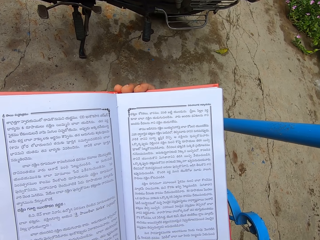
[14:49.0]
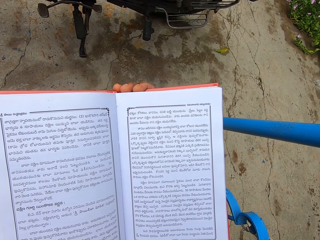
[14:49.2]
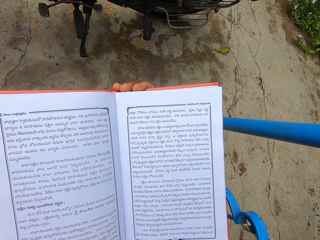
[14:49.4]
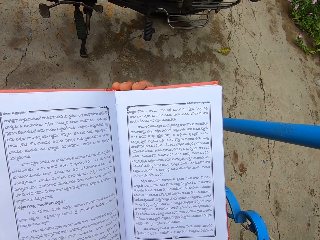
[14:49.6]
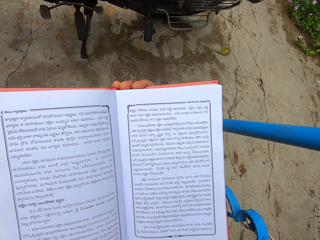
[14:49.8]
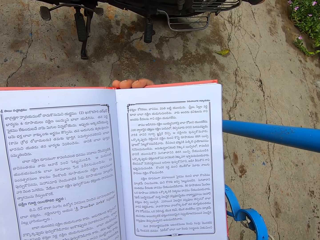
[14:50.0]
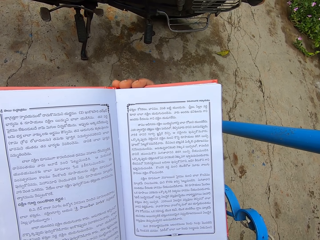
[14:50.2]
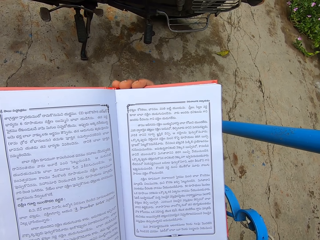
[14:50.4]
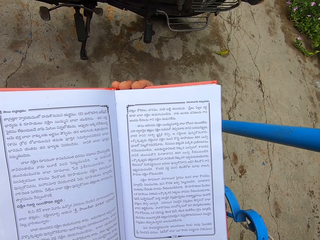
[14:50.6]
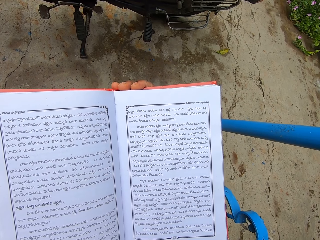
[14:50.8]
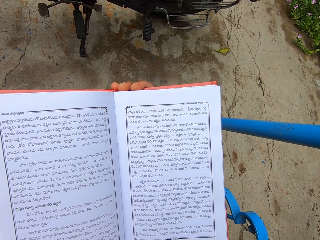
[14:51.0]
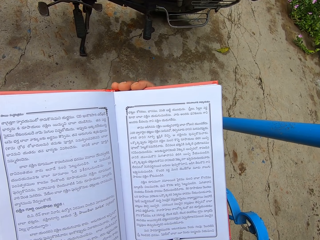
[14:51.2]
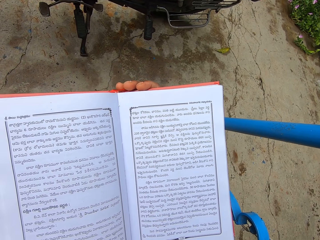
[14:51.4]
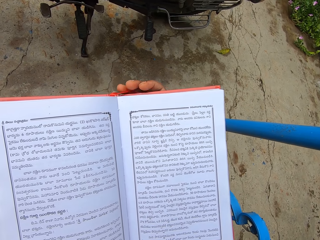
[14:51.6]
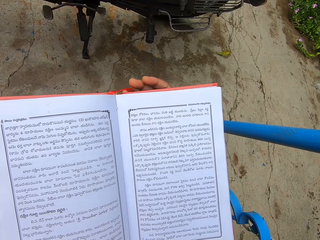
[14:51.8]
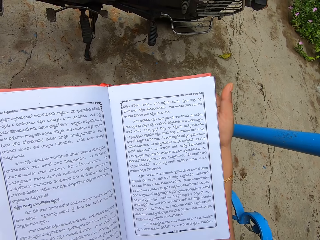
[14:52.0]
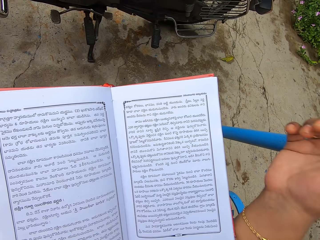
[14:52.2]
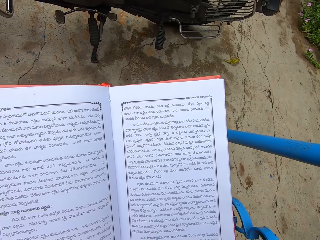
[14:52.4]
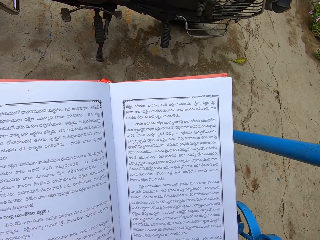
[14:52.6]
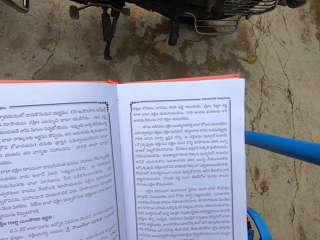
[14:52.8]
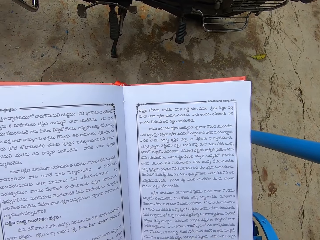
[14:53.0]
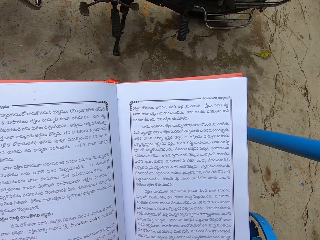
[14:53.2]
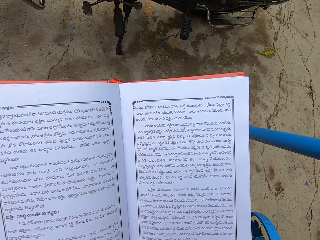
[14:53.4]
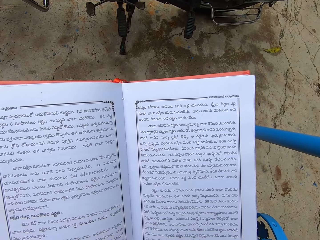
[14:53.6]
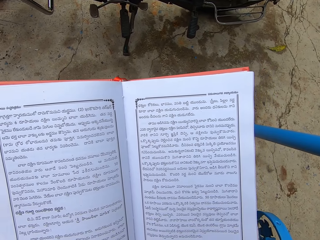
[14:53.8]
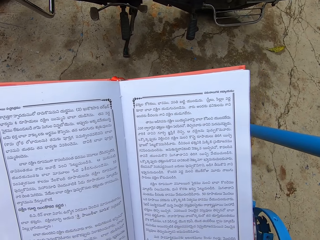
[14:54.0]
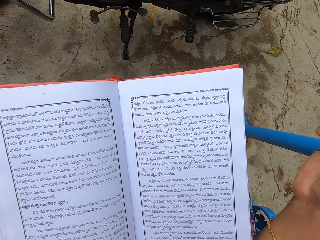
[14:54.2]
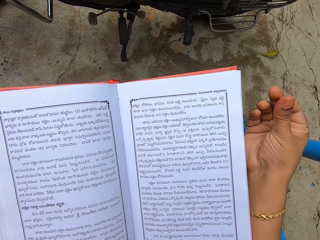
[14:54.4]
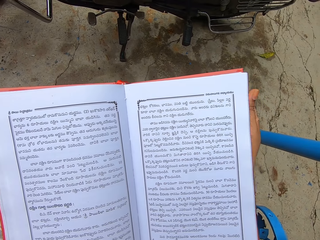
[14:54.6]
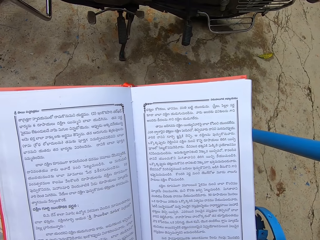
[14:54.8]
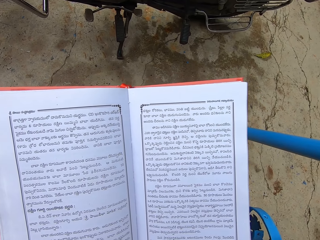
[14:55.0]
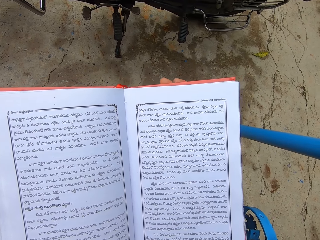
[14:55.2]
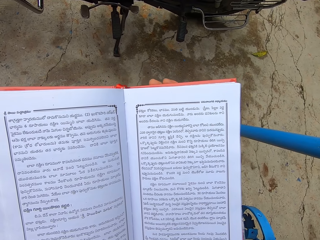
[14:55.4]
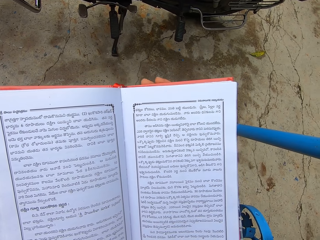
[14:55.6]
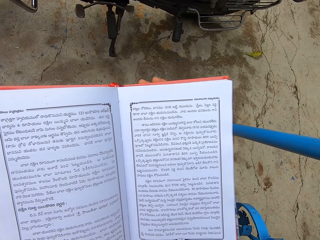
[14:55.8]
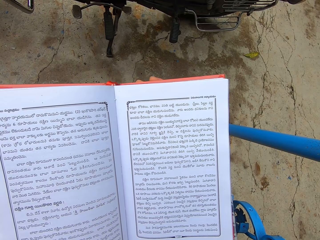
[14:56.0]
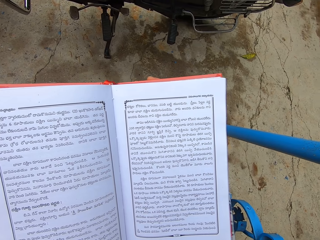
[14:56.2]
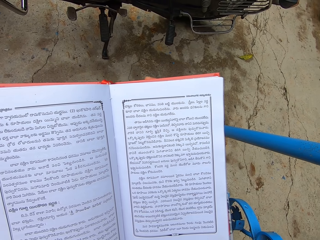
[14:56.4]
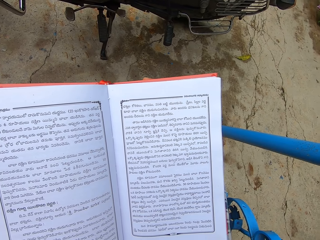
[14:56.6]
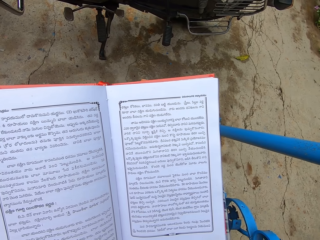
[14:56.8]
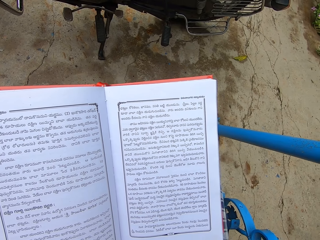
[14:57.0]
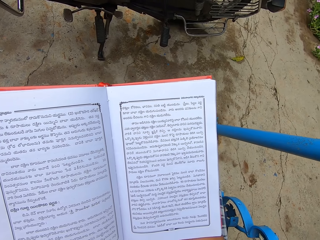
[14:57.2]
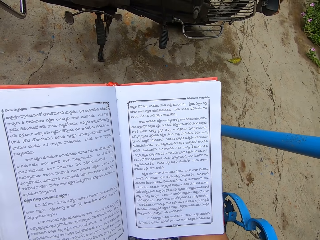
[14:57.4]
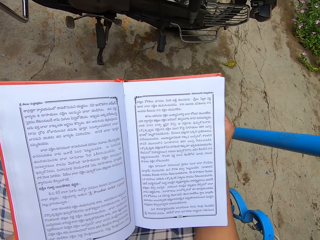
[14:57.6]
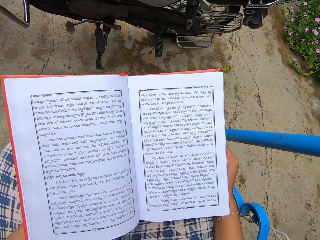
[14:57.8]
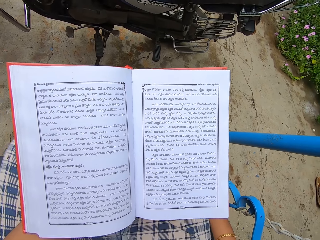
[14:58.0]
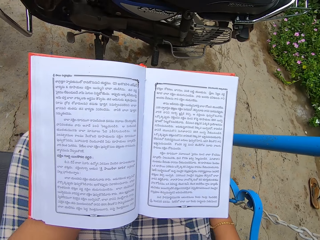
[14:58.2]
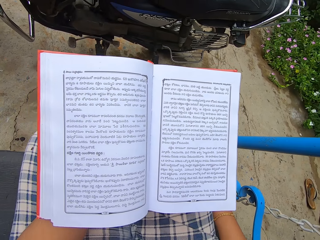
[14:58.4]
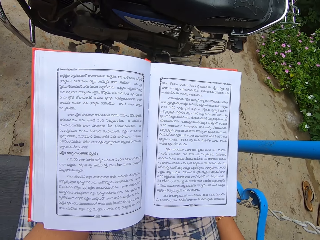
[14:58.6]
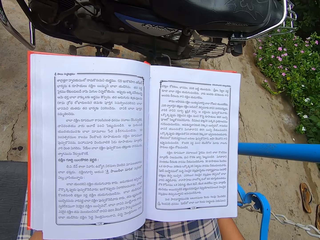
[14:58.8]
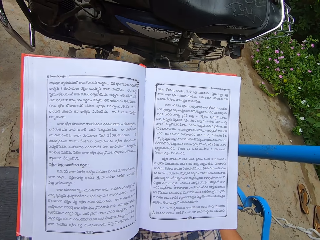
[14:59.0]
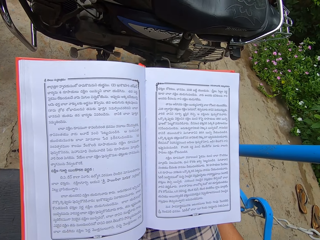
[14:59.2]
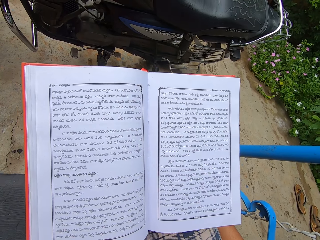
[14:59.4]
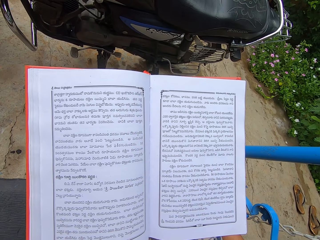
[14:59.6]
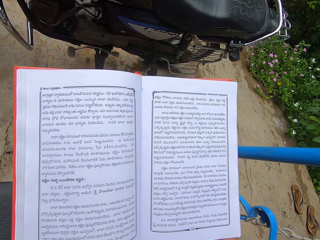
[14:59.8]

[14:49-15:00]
The camera wearer touches the face. They move the hand away. They touch a book with the hand. They hold the book.

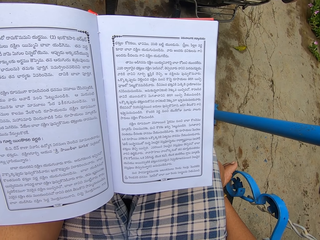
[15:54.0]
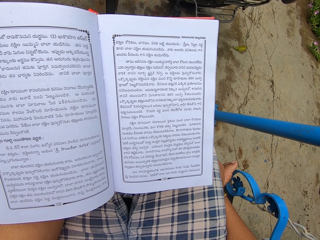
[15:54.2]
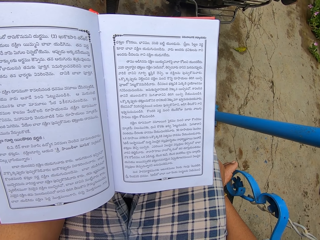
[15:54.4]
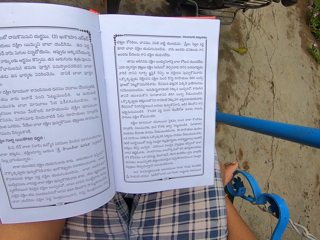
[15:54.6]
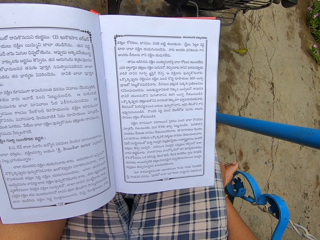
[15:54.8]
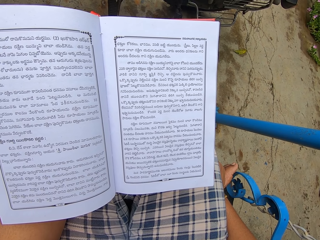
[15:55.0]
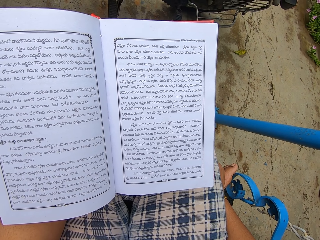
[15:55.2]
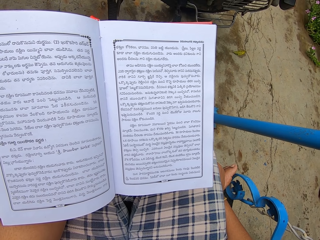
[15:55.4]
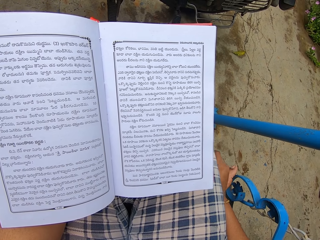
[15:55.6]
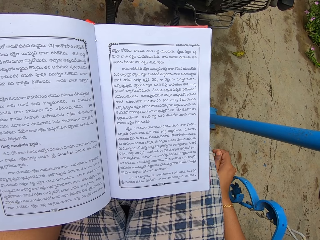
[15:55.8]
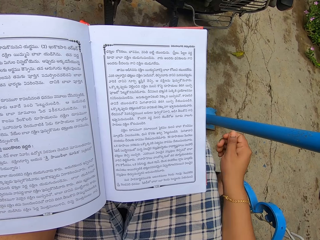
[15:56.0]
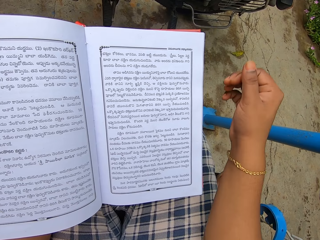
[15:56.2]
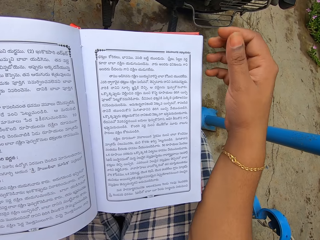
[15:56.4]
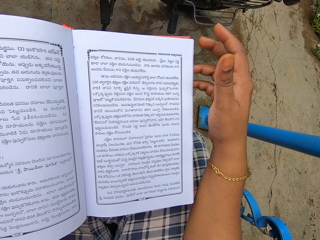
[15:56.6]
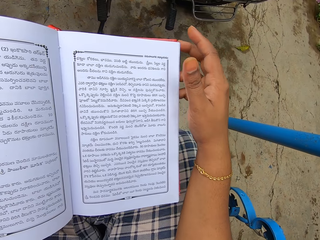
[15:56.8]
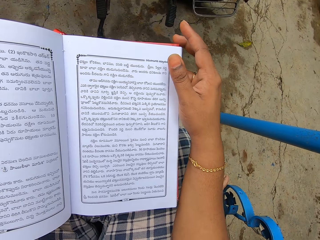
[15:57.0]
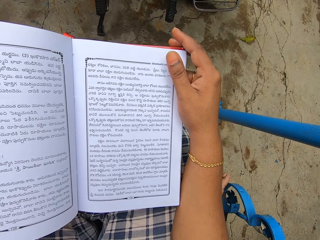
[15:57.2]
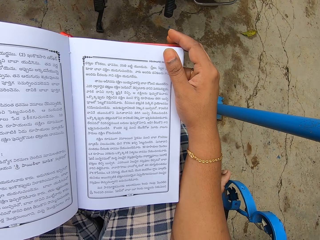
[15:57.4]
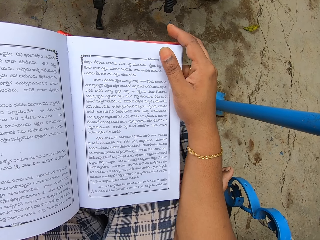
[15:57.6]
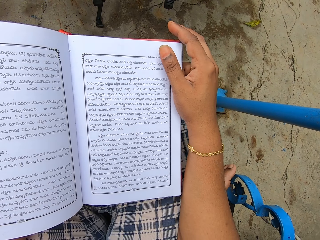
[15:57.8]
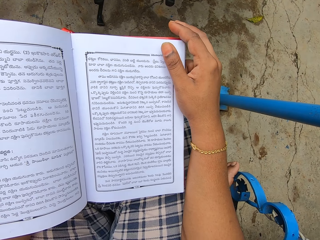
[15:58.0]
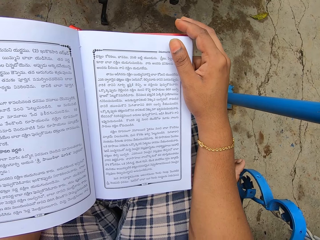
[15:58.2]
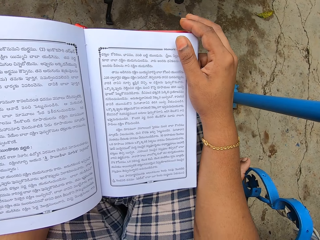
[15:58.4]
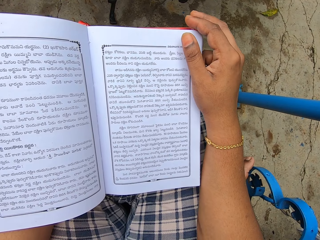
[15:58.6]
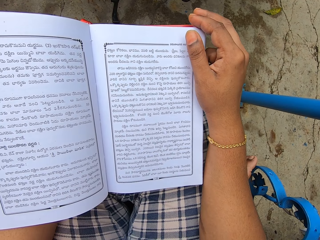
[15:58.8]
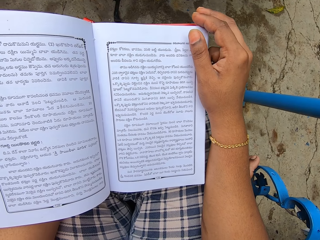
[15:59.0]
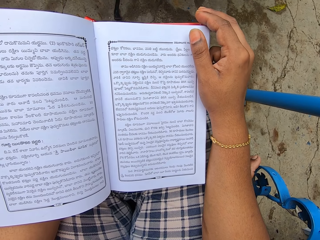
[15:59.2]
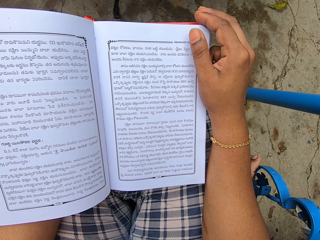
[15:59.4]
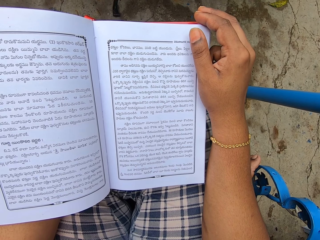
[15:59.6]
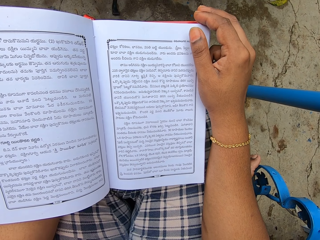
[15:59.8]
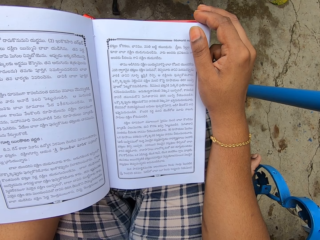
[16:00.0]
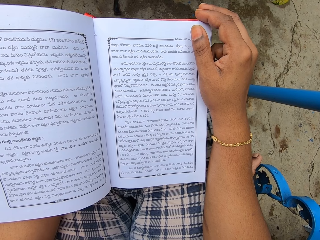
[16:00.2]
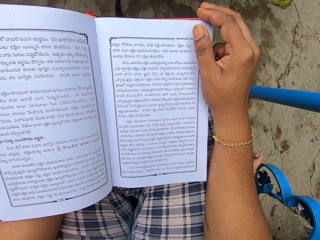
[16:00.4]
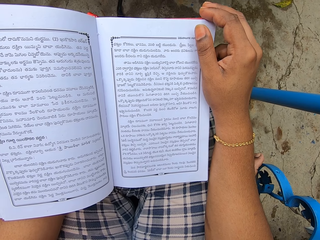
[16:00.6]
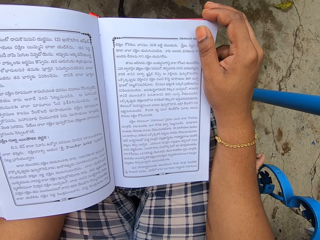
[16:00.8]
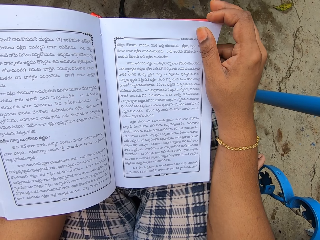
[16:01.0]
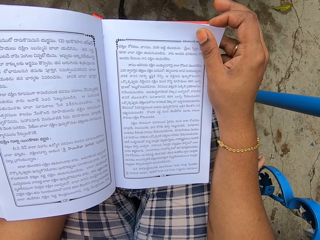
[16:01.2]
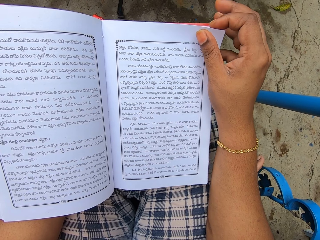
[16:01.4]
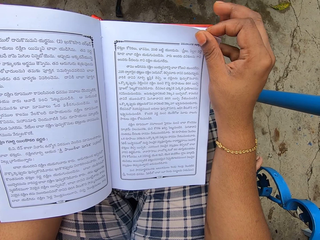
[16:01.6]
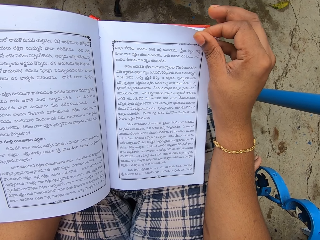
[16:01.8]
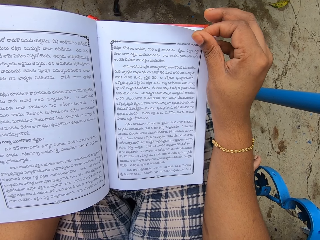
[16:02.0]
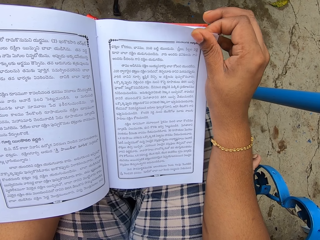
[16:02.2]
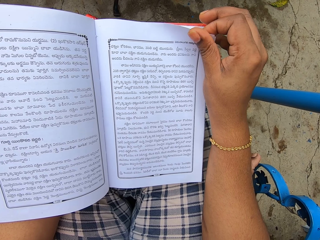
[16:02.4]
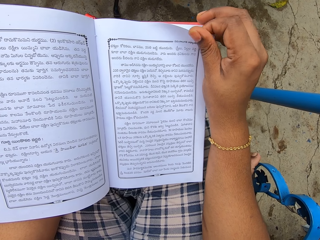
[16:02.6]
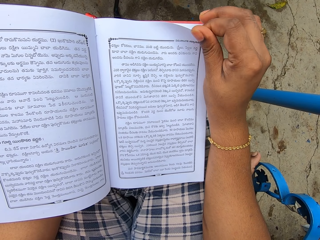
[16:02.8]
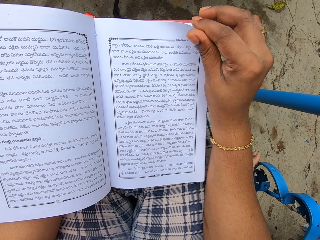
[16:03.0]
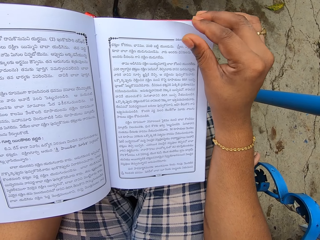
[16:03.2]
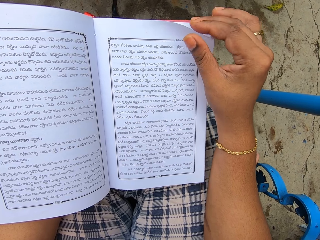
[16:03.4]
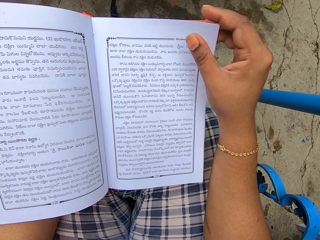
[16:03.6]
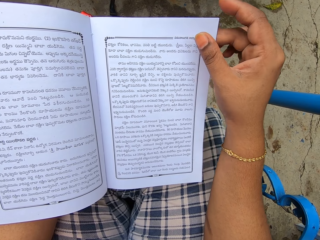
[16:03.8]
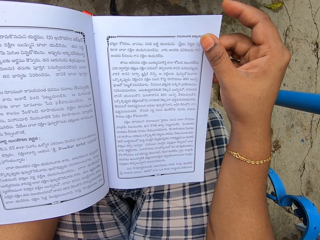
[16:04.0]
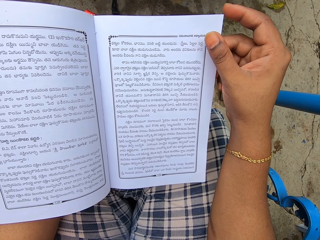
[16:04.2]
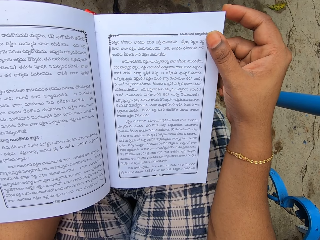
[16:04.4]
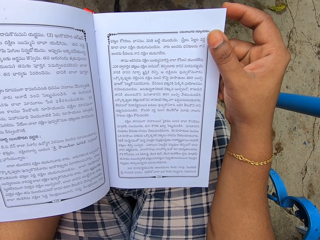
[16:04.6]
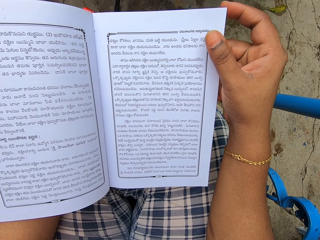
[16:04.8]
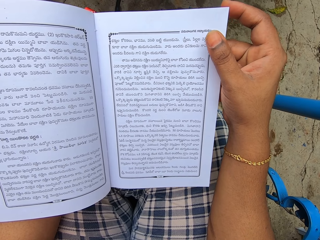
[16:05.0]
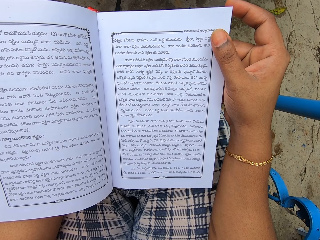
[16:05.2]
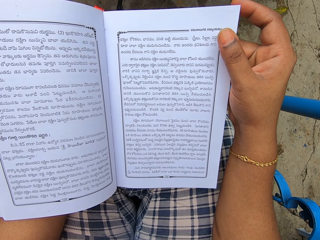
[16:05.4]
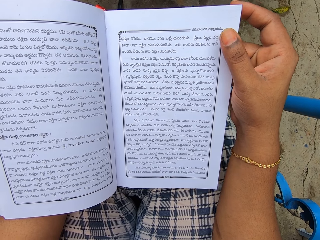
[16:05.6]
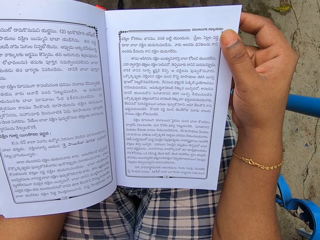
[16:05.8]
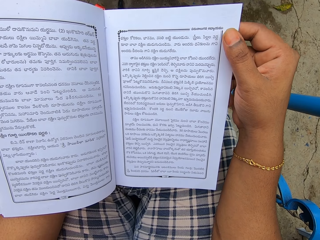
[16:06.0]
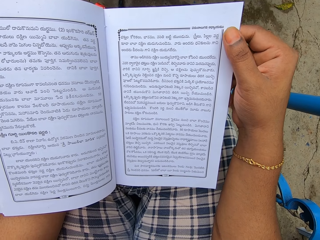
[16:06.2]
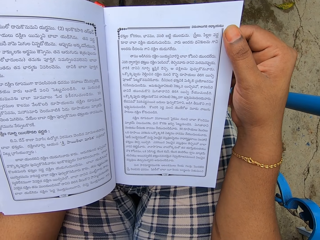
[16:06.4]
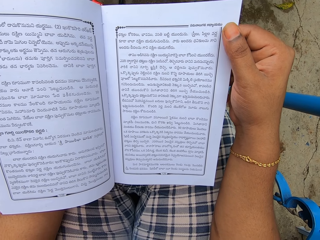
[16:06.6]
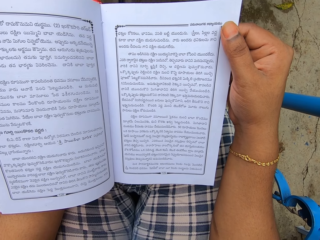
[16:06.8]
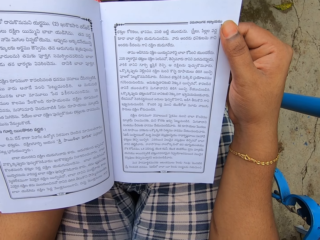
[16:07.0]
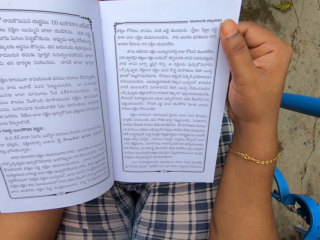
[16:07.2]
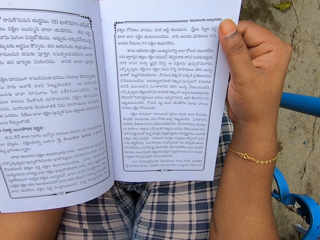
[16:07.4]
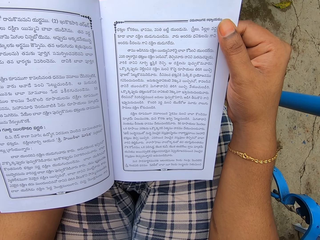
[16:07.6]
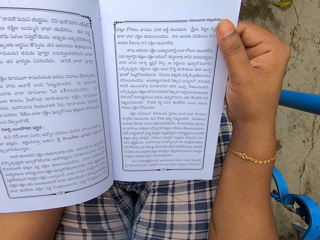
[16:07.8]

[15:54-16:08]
The camera wearer flips a book page. They hold the book. They hold a page.
